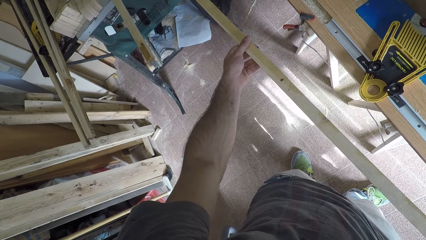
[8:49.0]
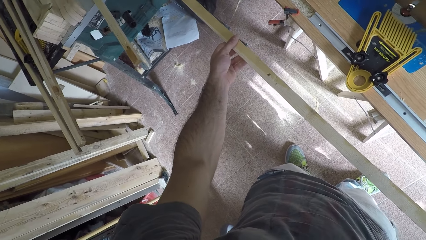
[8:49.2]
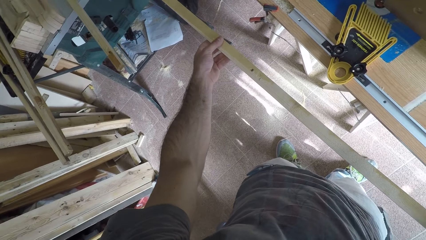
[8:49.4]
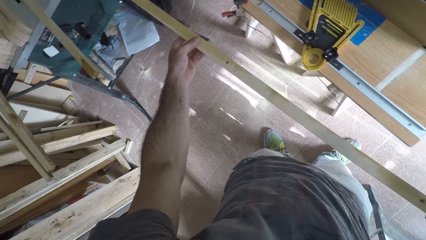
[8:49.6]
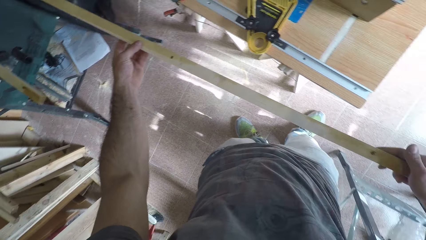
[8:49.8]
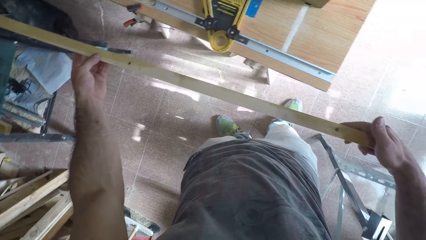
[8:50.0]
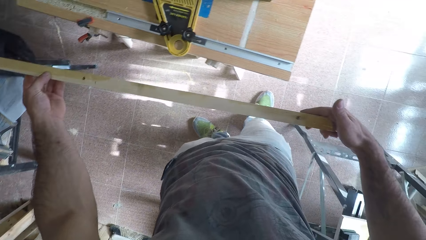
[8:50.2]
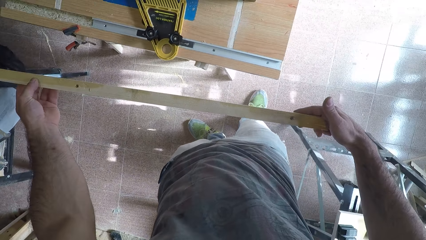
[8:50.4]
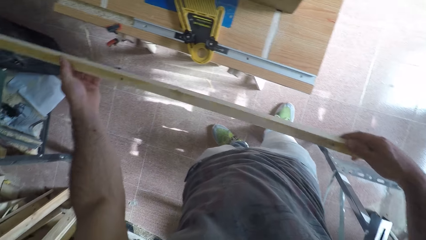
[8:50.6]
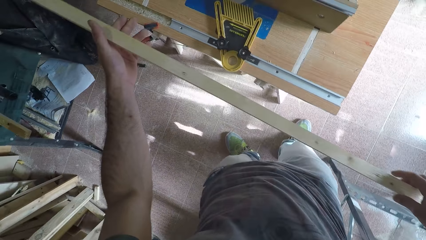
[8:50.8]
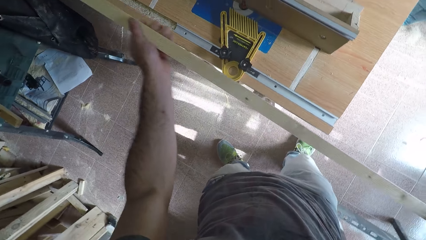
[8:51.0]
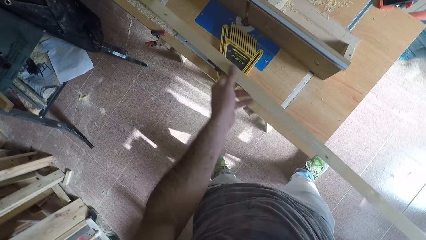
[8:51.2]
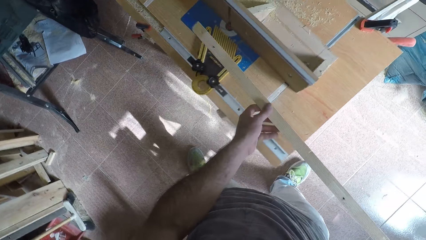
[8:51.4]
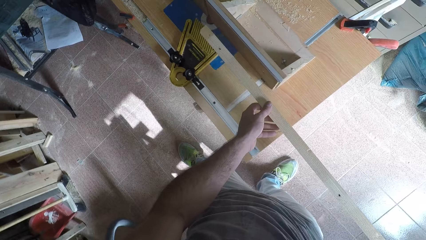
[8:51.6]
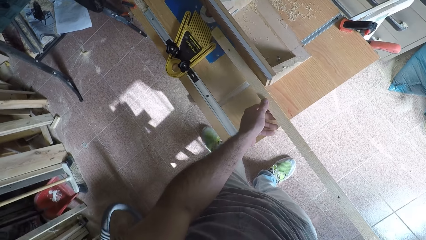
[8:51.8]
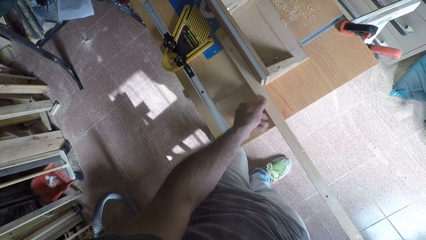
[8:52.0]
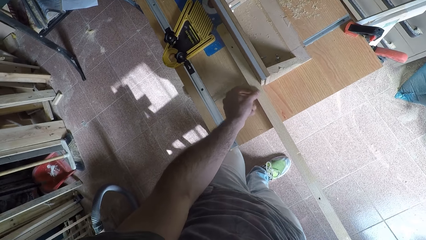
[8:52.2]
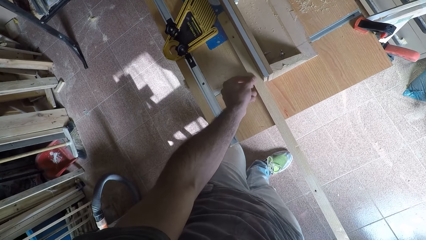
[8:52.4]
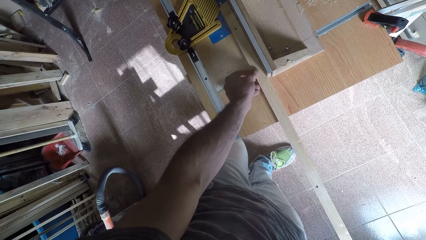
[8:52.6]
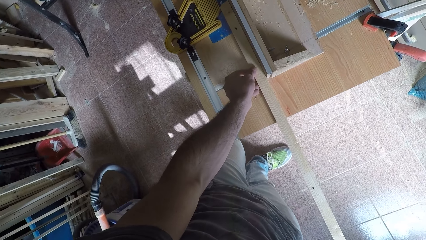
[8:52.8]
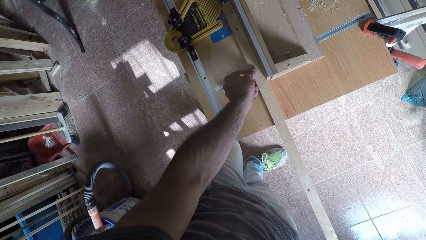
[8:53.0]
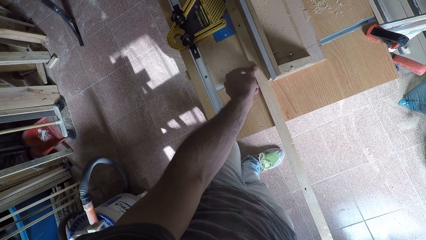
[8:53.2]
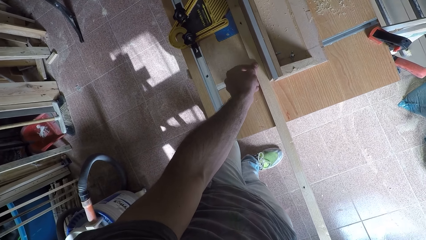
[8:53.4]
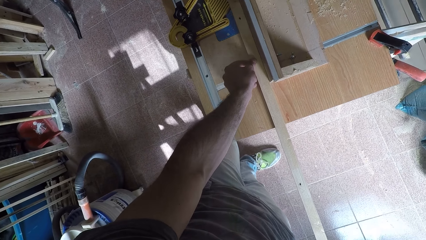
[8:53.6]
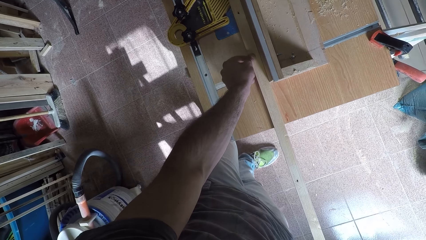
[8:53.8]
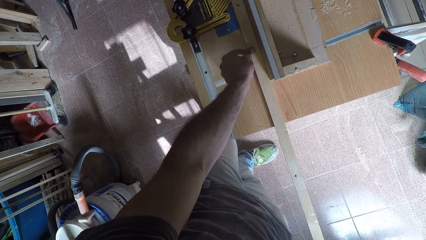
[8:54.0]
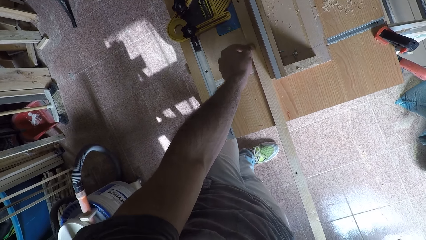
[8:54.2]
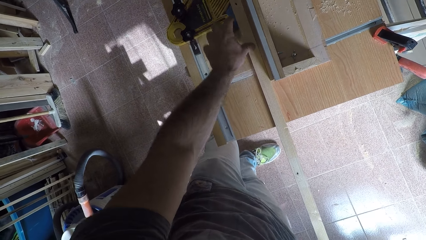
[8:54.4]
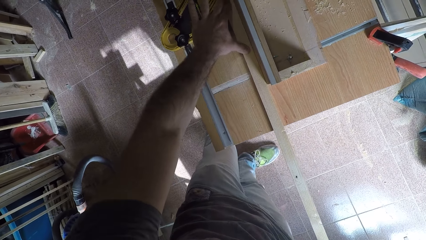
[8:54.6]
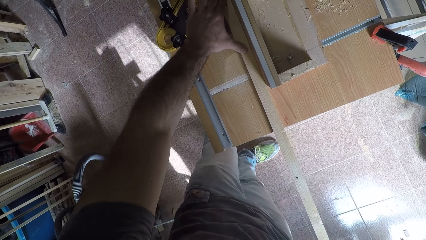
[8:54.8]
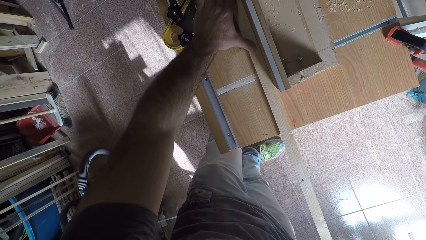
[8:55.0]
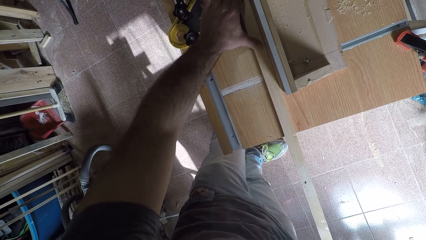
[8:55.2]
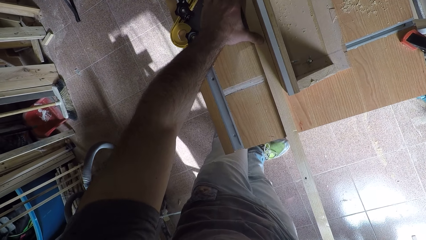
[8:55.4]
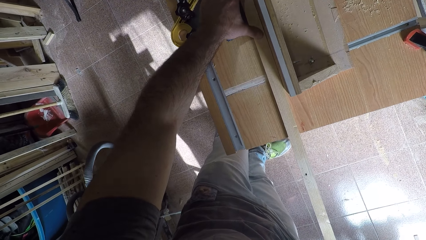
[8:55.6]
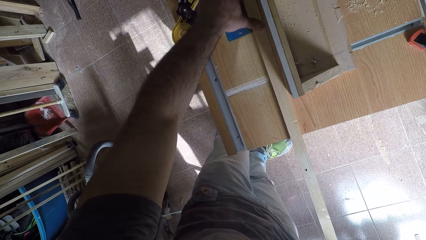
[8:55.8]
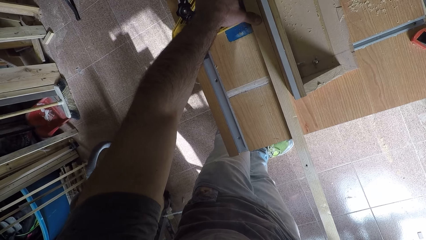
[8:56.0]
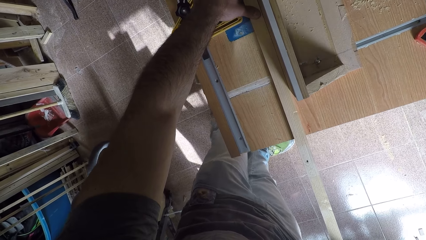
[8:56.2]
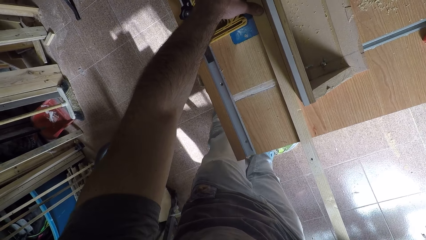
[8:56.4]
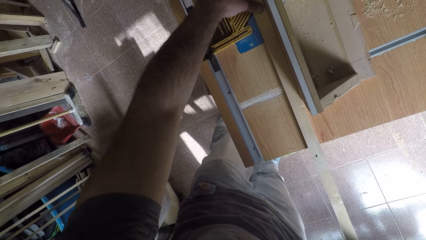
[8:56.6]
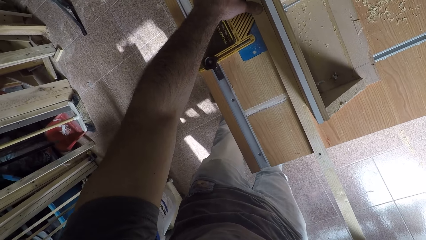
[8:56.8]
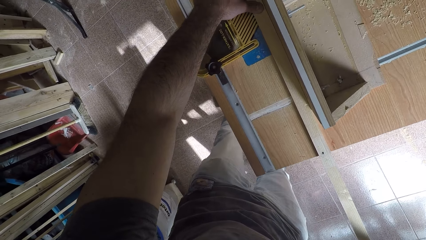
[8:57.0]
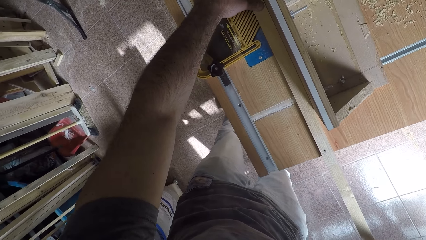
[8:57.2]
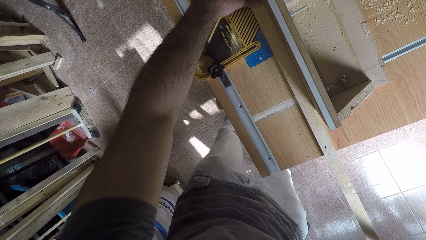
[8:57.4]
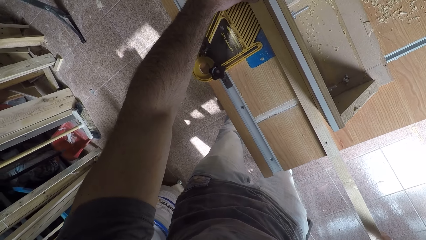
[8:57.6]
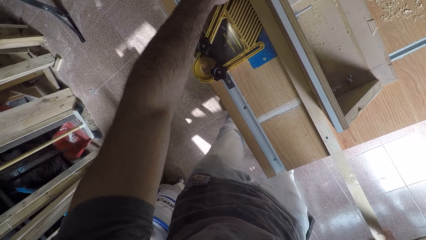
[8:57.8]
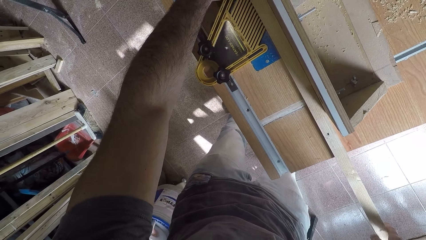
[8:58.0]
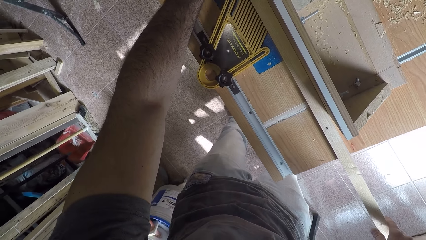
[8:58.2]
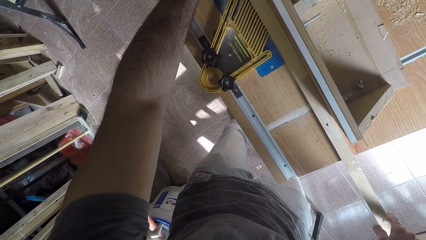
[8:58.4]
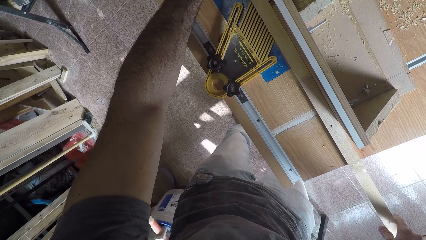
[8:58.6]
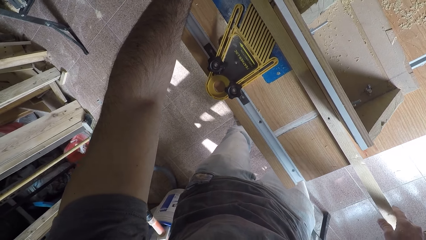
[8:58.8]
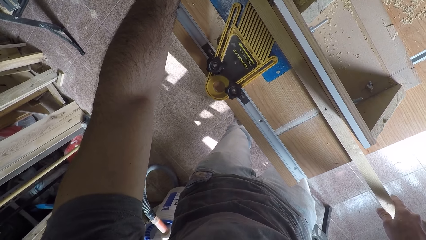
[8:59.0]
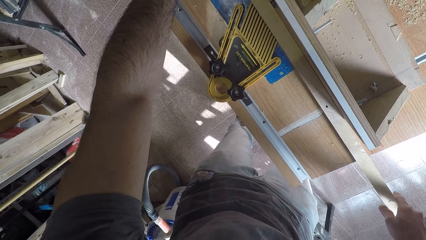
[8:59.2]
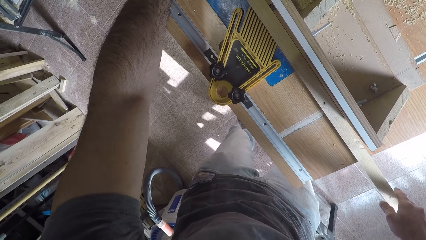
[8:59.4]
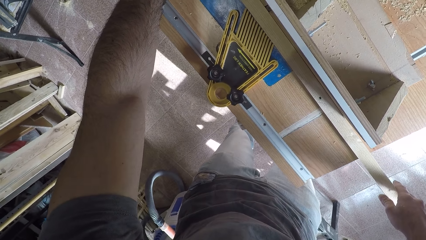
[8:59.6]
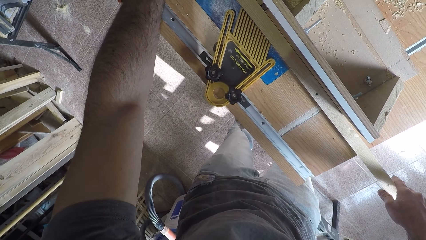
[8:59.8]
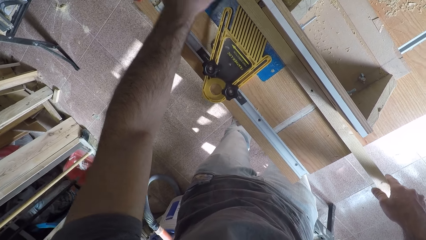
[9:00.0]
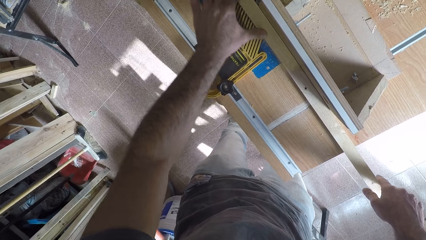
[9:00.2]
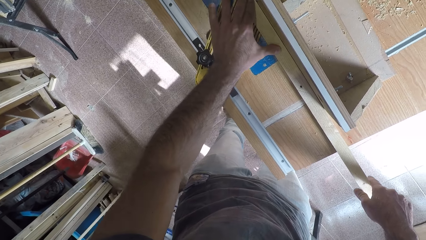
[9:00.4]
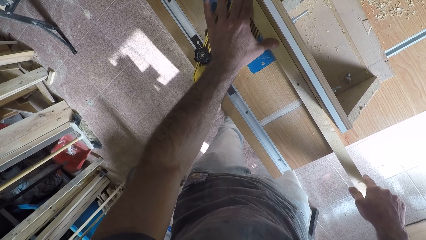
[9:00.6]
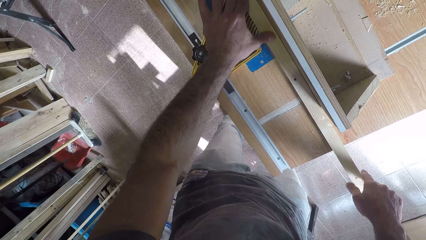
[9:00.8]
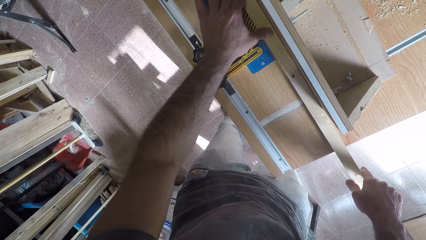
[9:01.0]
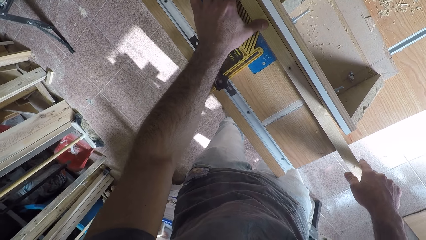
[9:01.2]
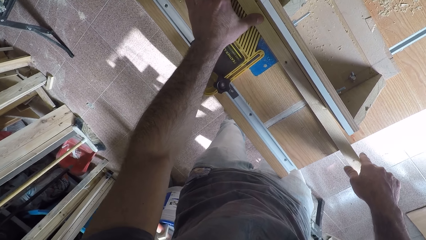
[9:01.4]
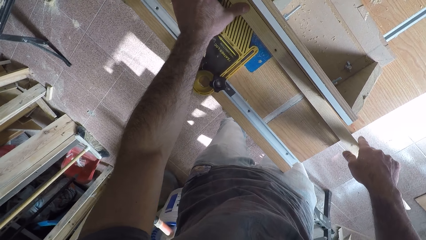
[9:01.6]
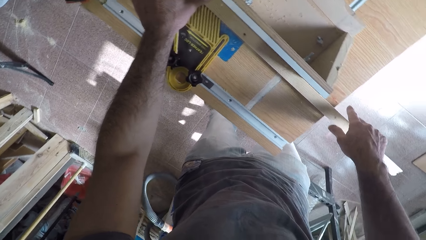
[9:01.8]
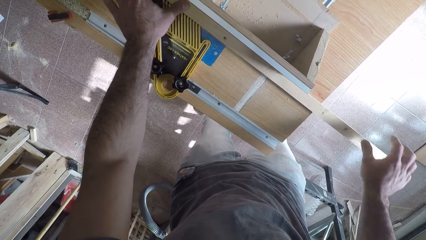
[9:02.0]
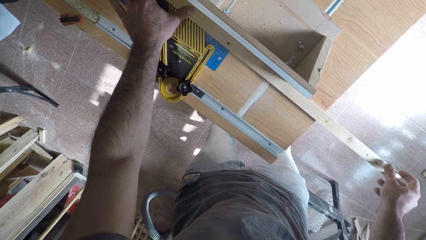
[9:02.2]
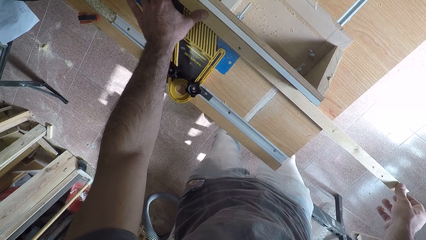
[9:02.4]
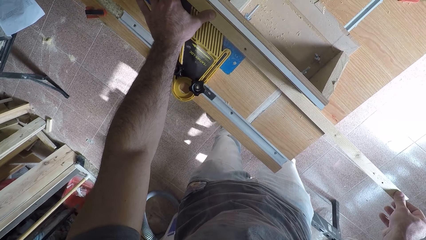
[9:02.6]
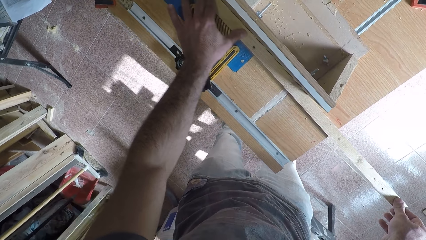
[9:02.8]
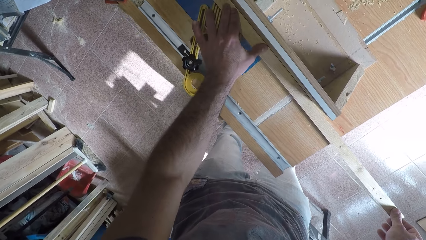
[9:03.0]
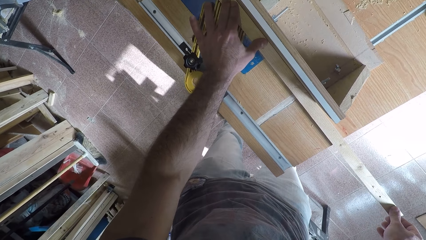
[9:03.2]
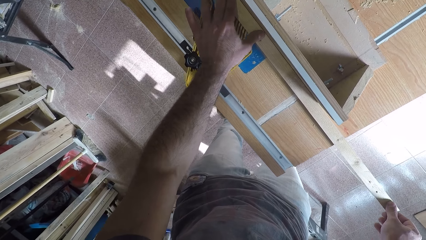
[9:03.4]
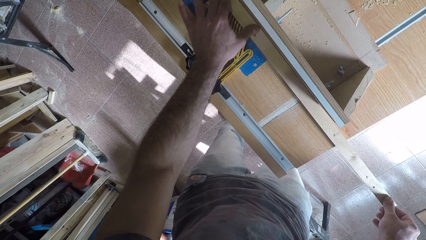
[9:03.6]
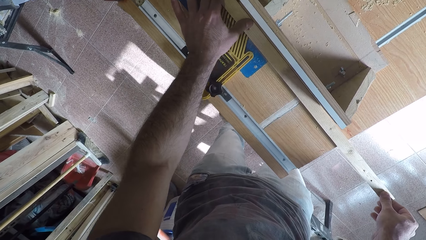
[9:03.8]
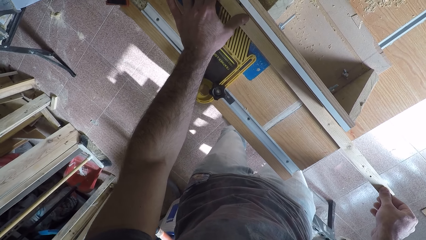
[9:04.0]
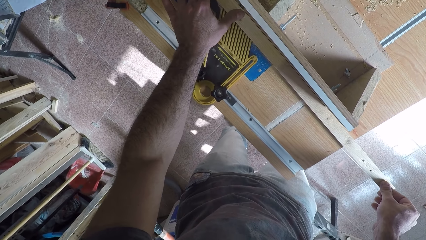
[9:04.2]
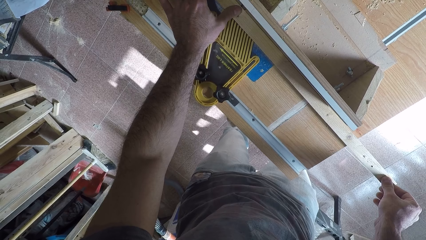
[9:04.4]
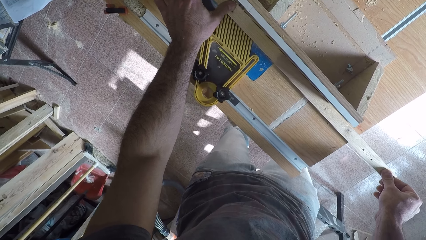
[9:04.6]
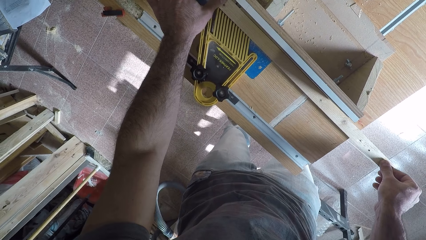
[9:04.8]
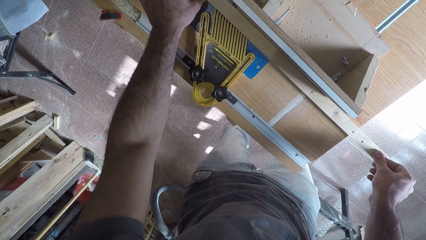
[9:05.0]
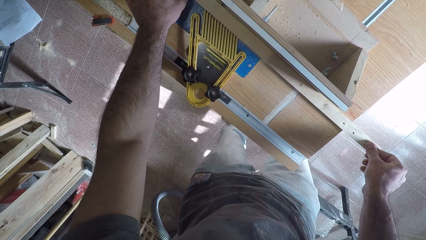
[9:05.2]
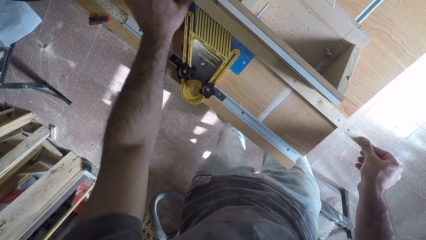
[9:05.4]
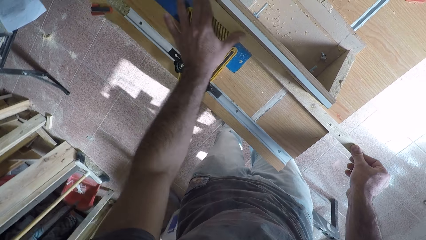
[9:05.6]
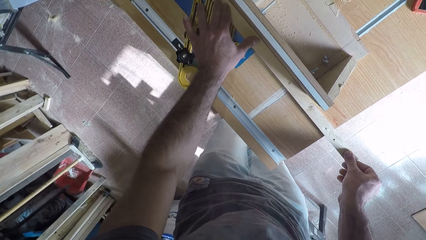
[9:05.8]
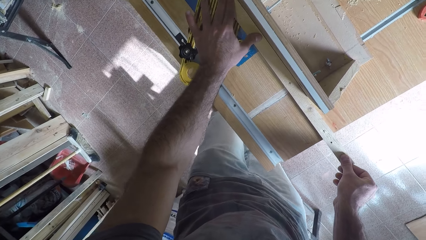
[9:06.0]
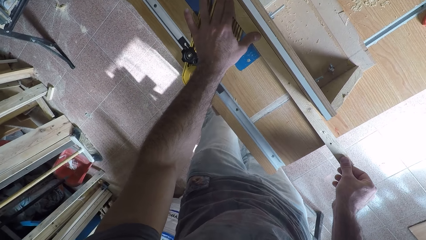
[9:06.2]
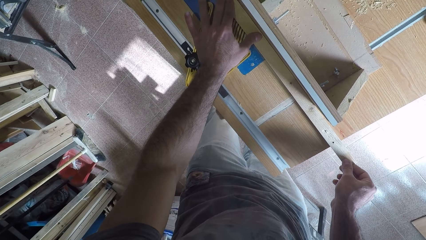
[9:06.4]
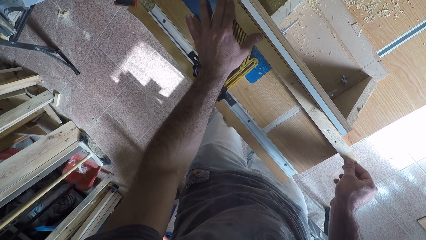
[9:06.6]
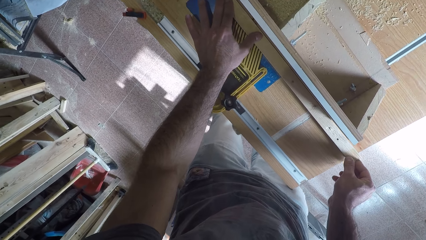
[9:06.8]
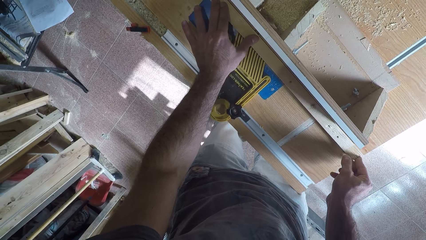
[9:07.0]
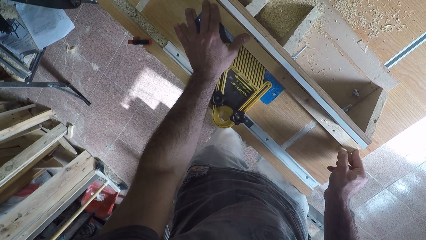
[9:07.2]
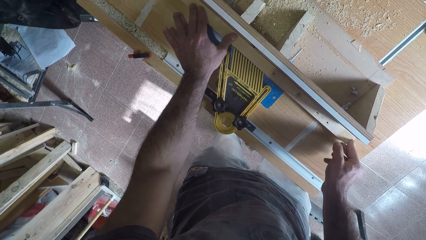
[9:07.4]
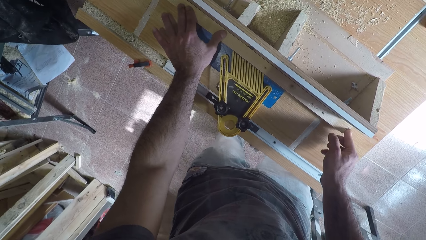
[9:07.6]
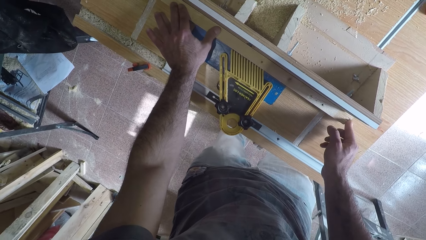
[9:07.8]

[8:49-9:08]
The camera wearer looks at the wood. He turns the wood. He places the wood on the wood planer. He shaves off the excess part of the wood with the wood planer. He places his fingers on the wood. He glides the wood against the jointer machine. He moves his hand along the wood. He moves the other hand. He moves his hand along the wood. He moves his other hand.
